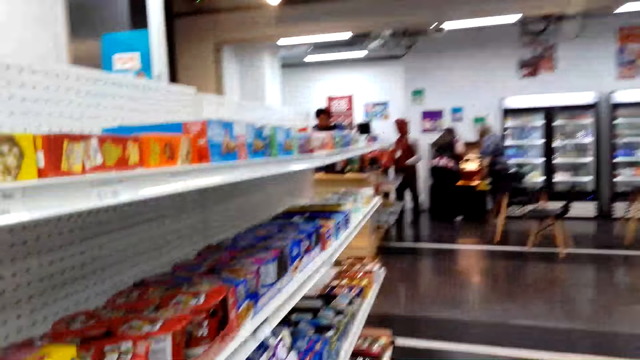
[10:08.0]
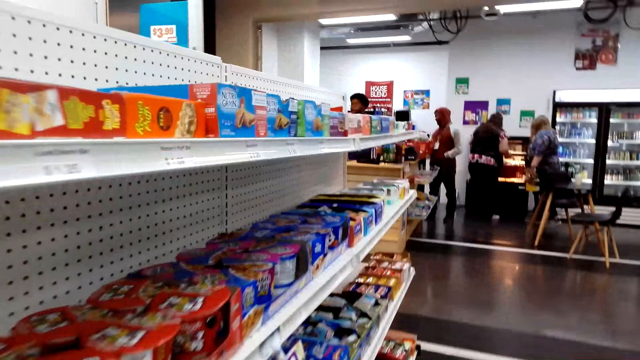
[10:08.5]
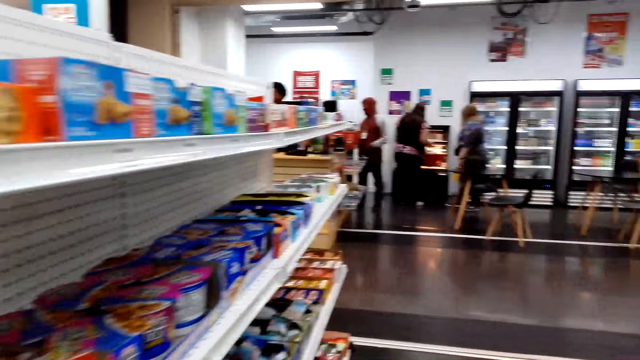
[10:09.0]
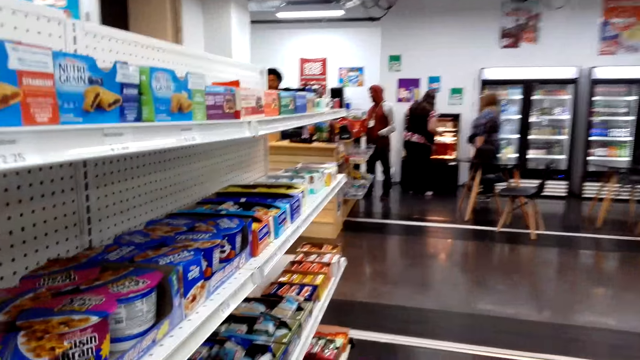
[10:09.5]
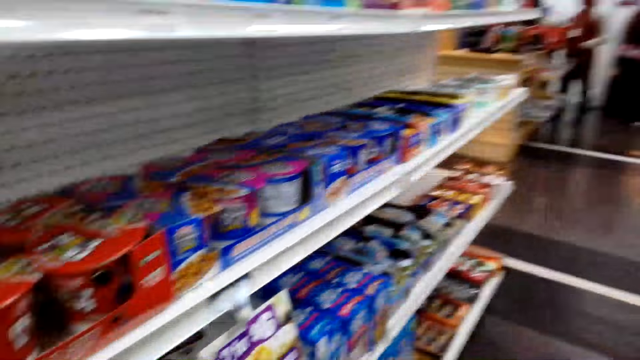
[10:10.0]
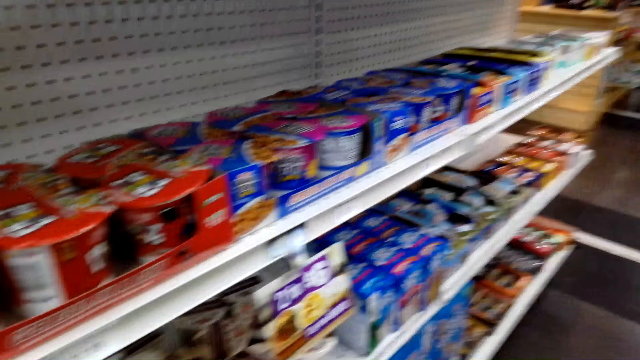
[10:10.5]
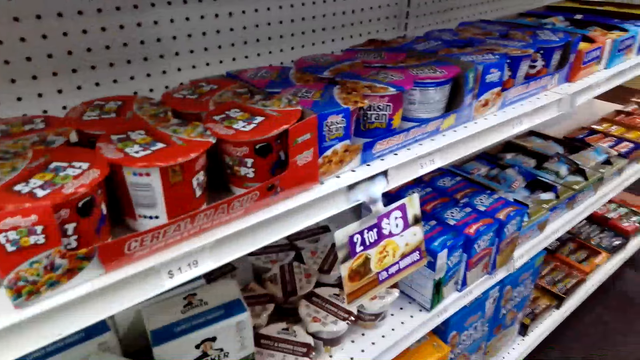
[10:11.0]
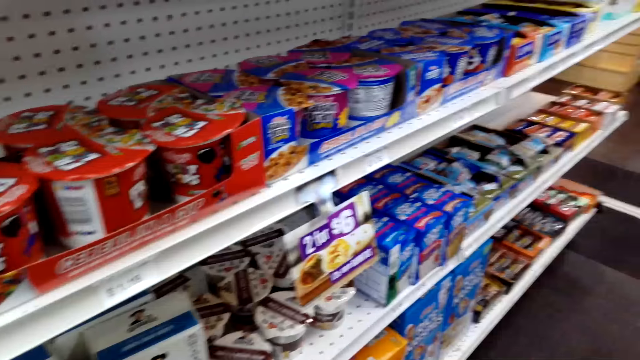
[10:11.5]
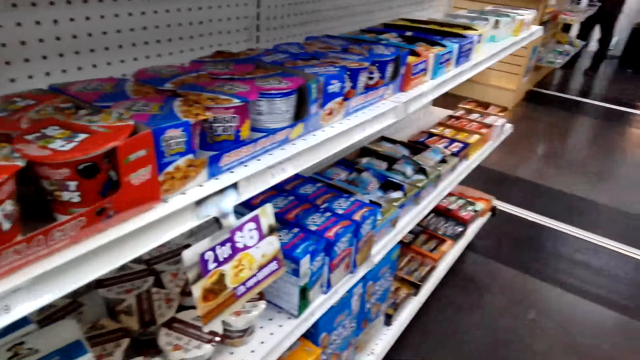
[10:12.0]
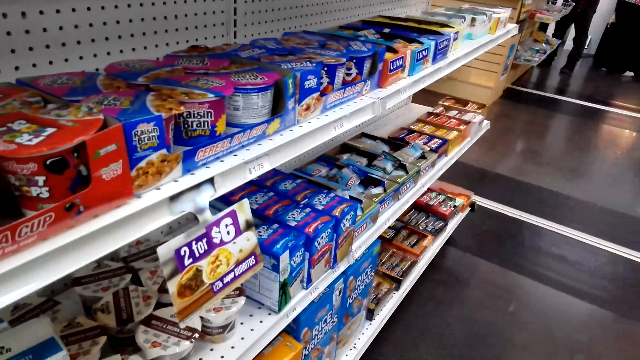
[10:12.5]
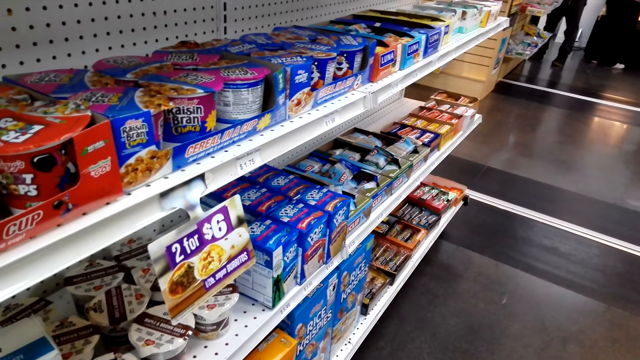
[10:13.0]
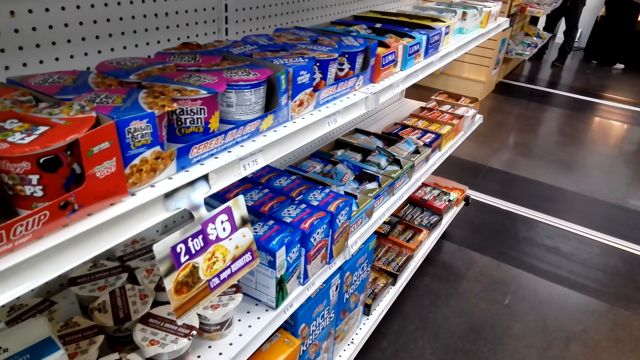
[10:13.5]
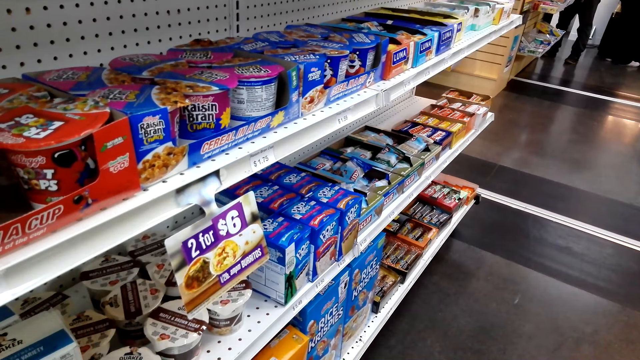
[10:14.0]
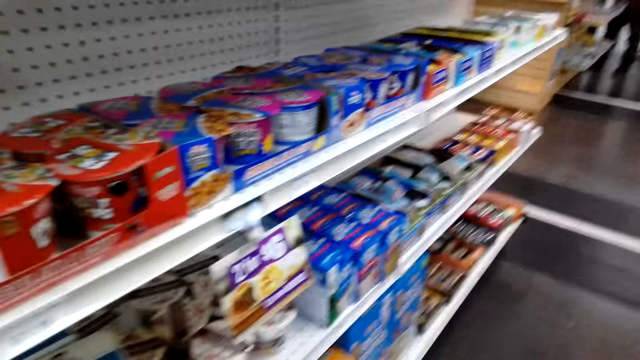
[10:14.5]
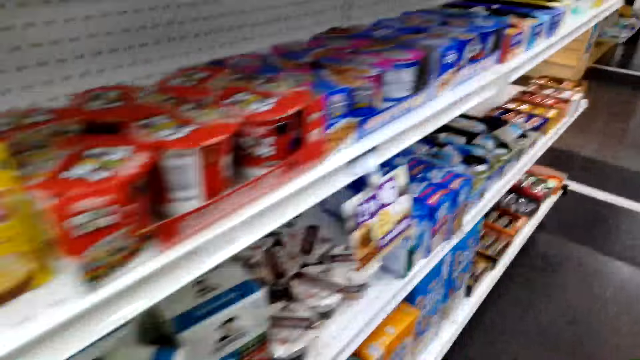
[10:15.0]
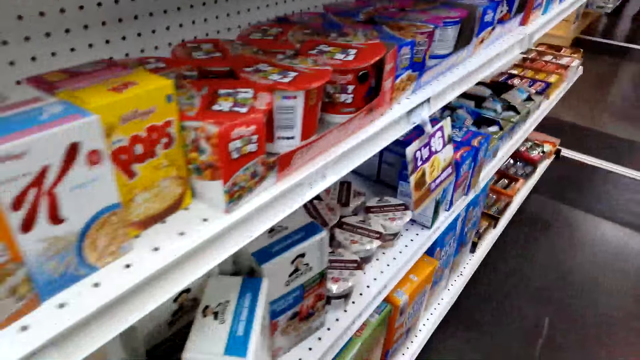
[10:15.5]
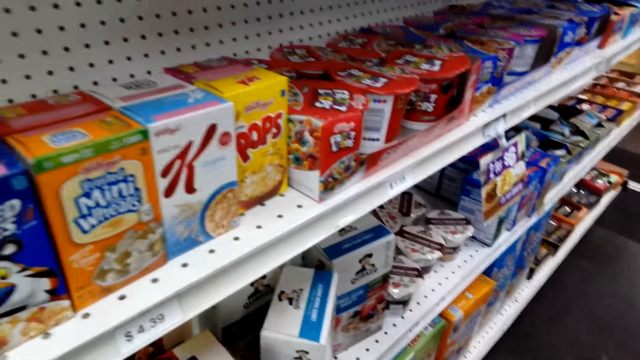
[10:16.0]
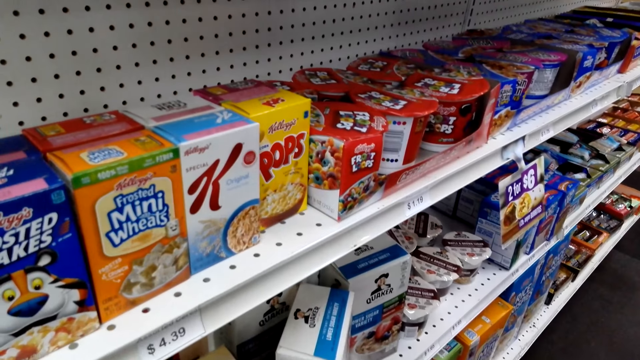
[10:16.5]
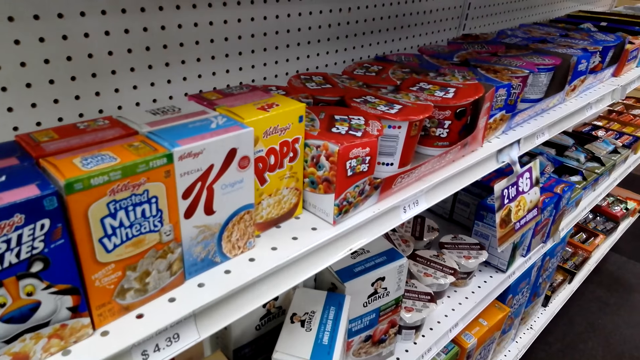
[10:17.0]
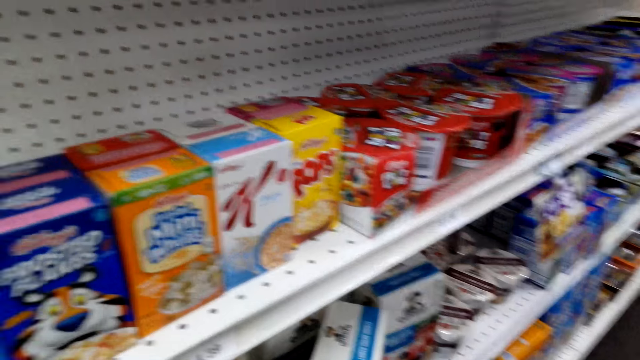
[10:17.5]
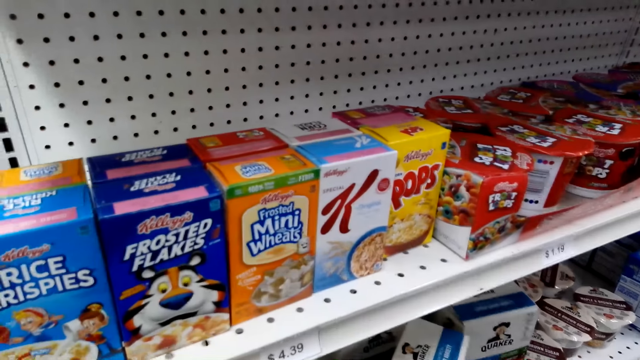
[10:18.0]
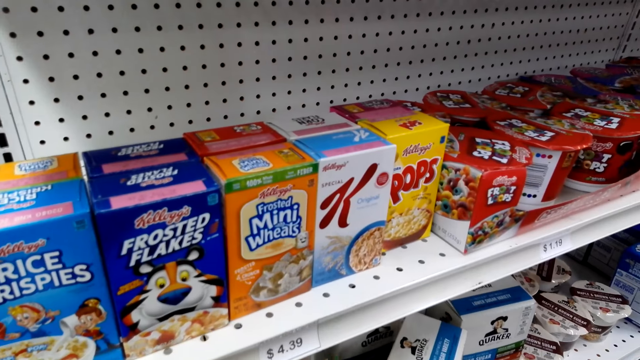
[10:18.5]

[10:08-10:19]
The camera wearer looks around.

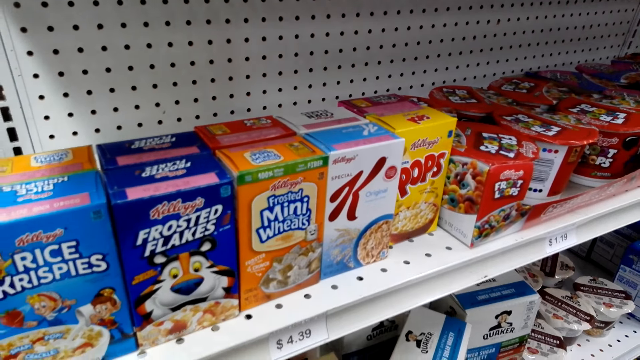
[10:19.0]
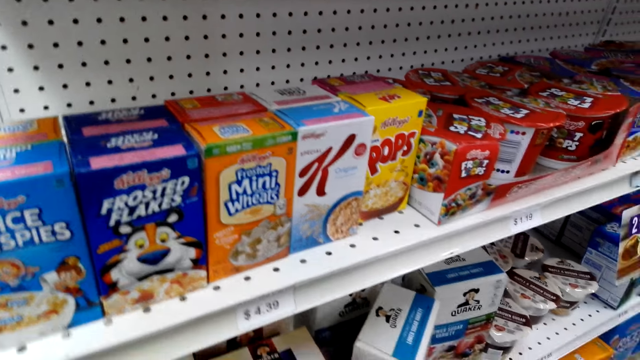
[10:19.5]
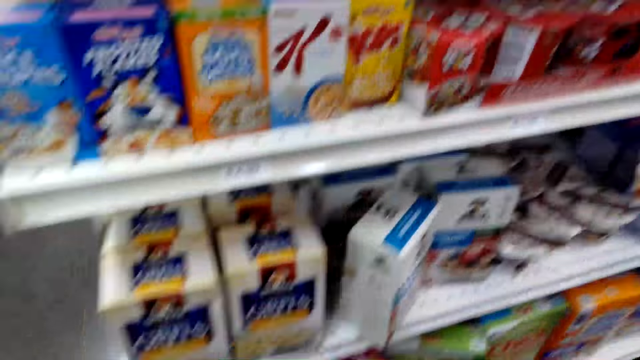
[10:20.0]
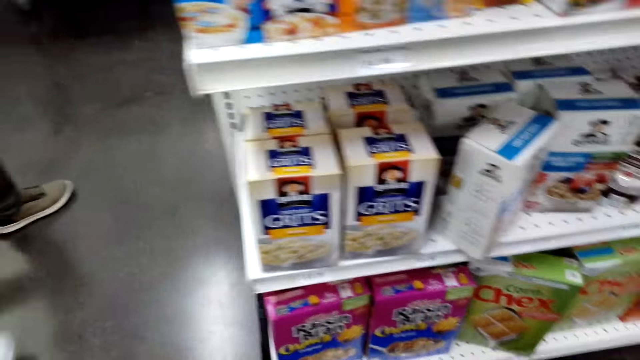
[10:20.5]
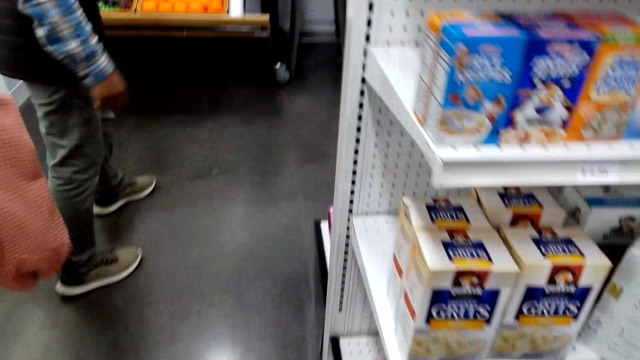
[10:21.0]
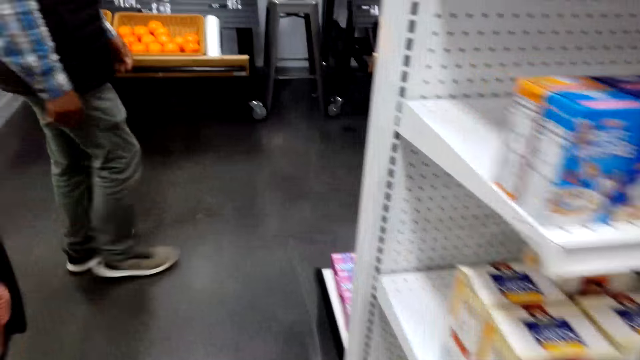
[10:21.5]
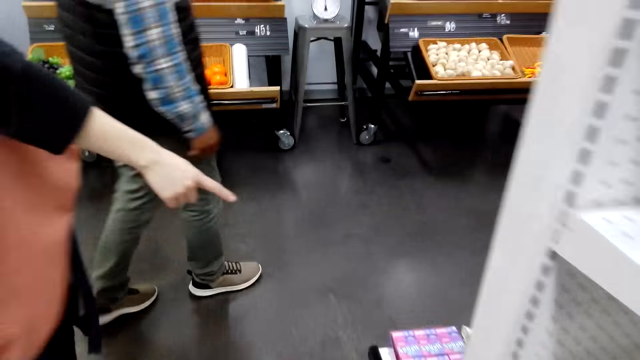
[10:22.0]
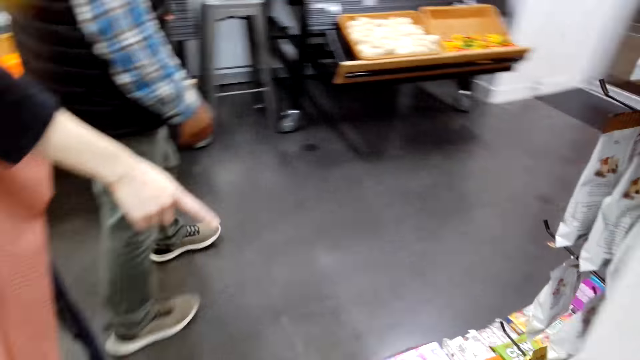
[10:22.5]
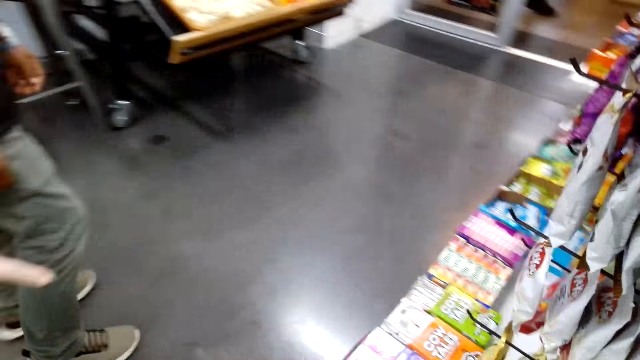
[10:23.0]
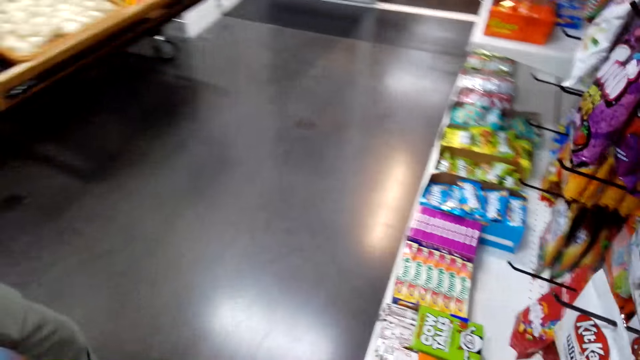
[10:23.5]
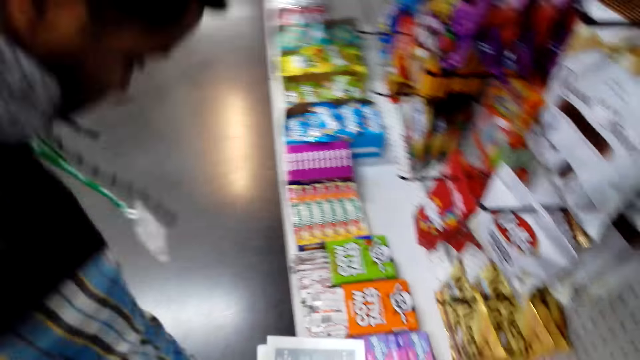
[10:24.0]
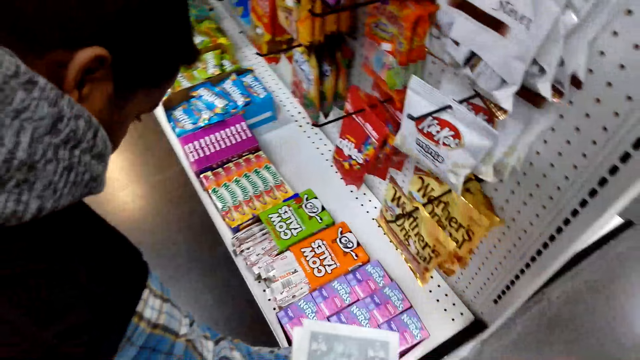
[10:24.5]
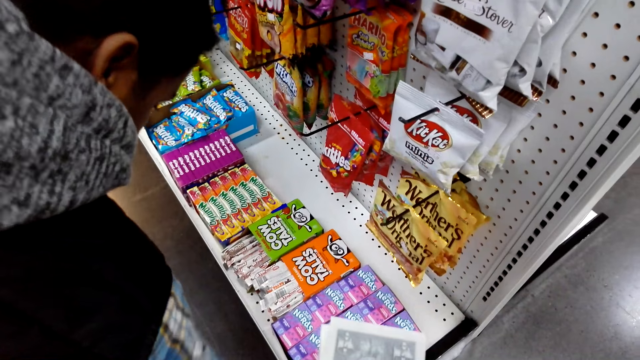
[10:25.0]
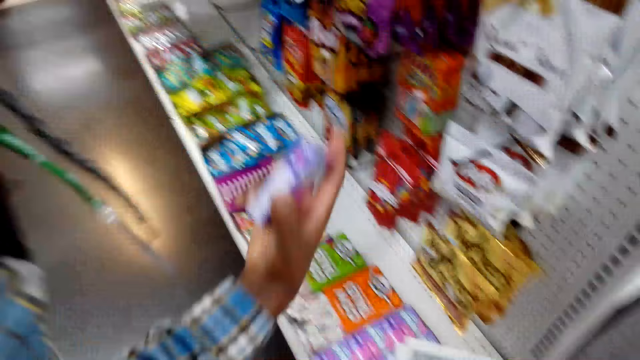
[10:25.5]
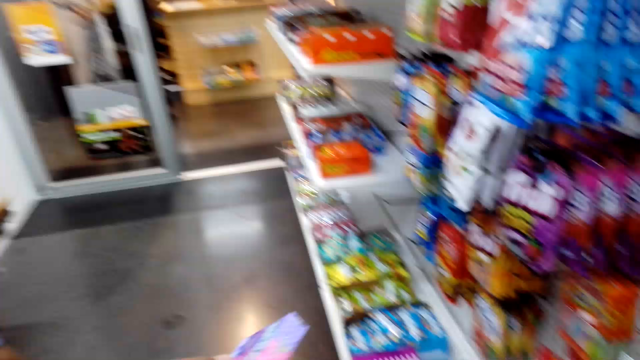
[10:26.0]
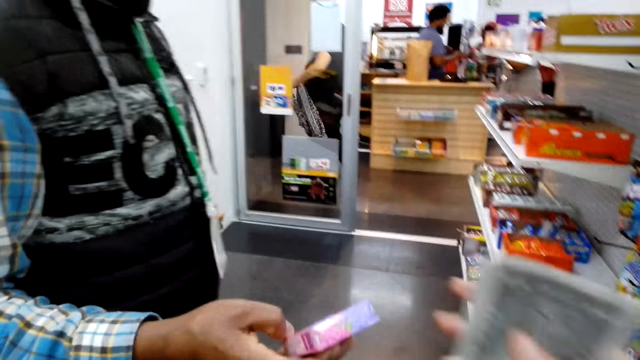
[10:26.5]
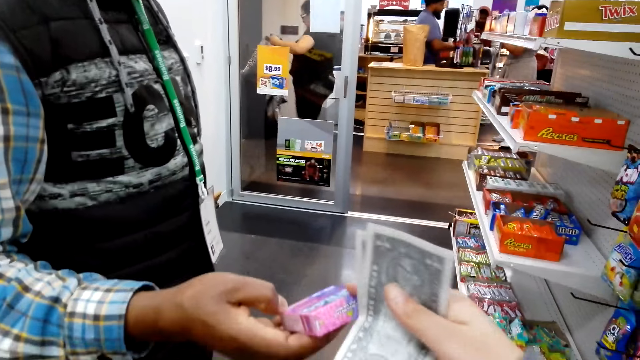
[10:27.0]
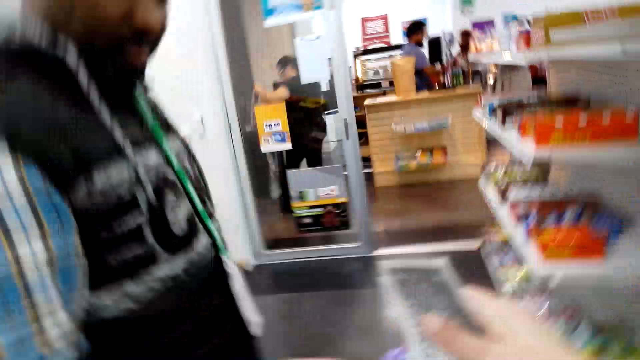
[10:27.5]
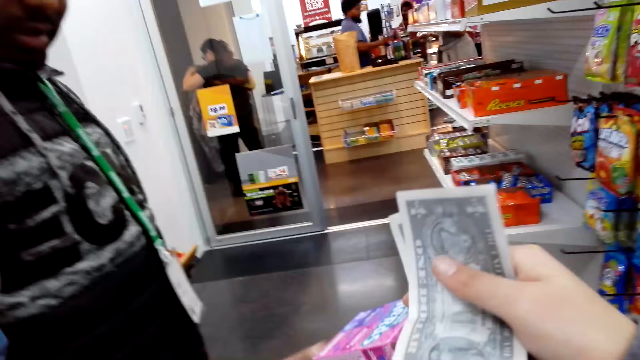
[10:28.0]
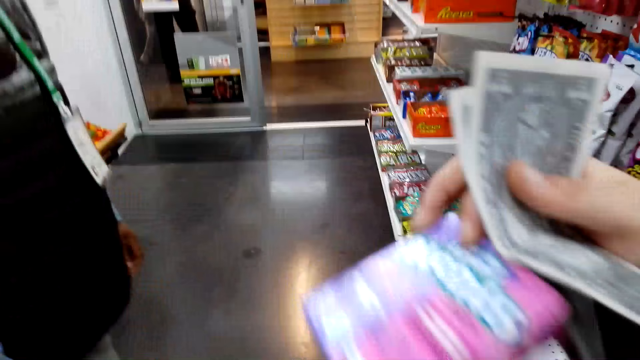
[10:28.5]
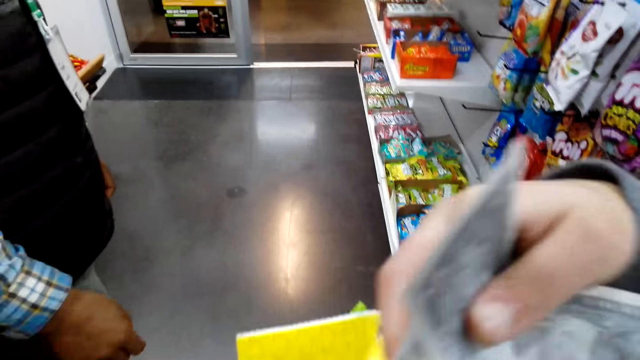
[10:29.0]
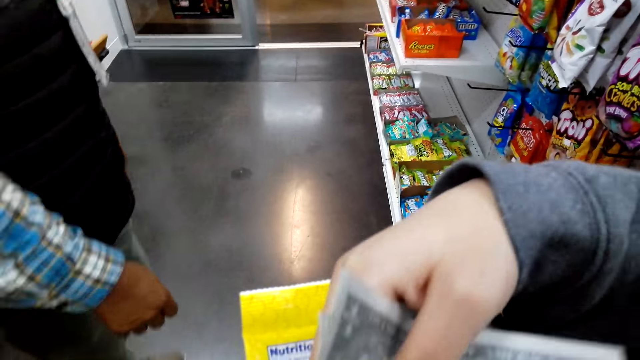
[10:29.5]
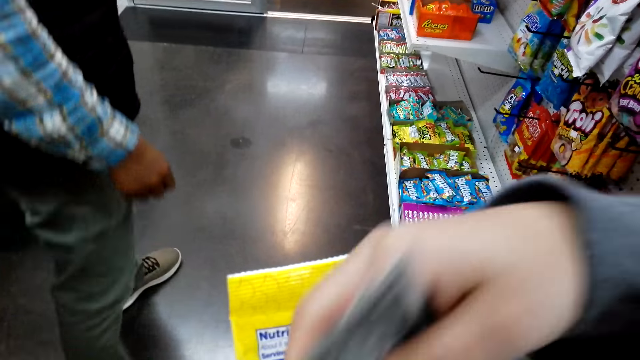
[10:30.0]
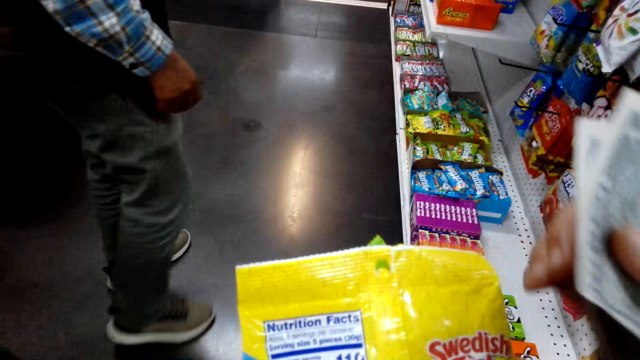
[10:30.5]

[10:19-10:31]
A man walks around the supermarket. A lady points down at something. The man picks up a pack of Nerds. The camera wearer holds some money. The man hands the Nerds to the camera wearer. The camera wearer picks up something from the man. They put the pack of Nerds in the basket.
